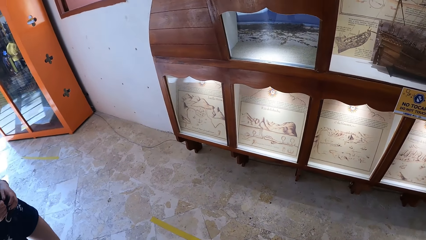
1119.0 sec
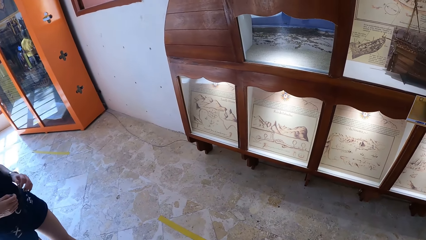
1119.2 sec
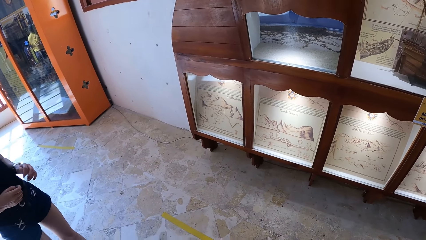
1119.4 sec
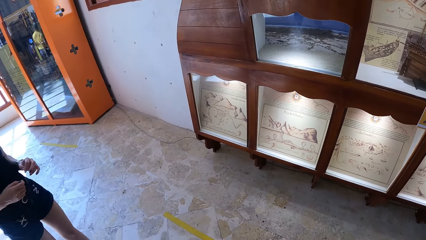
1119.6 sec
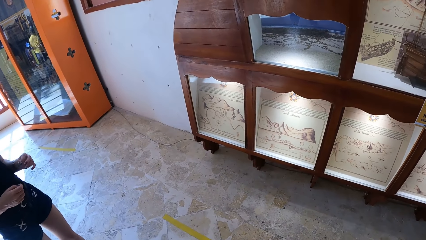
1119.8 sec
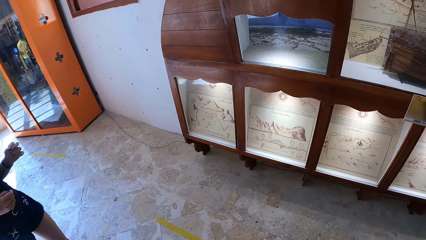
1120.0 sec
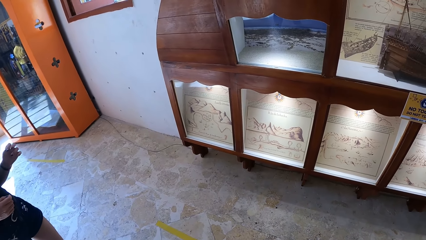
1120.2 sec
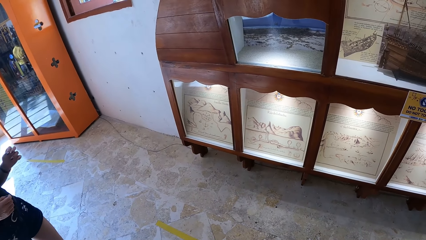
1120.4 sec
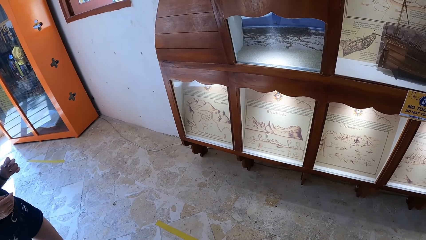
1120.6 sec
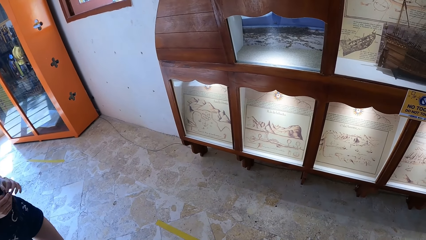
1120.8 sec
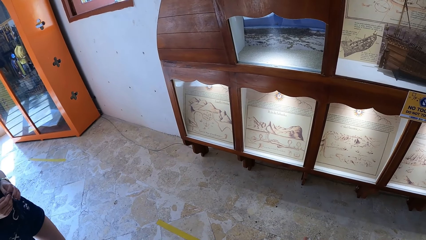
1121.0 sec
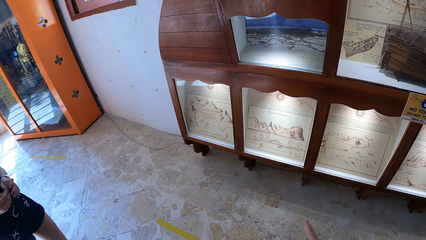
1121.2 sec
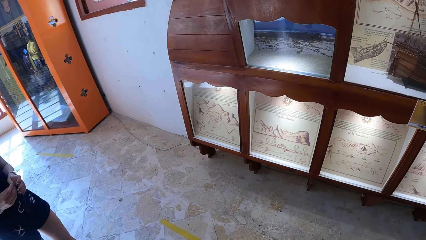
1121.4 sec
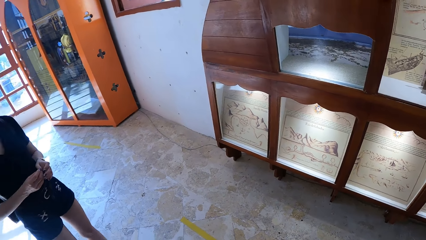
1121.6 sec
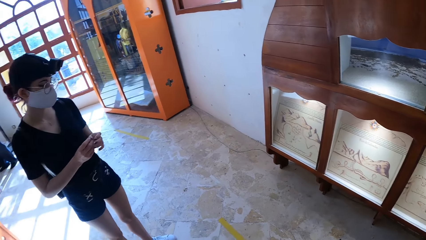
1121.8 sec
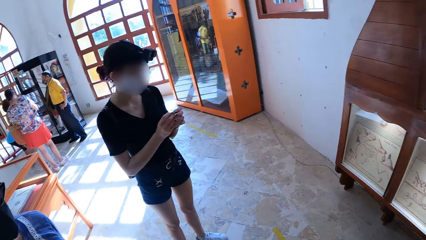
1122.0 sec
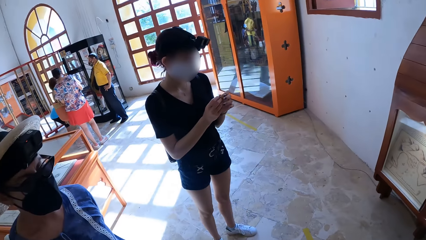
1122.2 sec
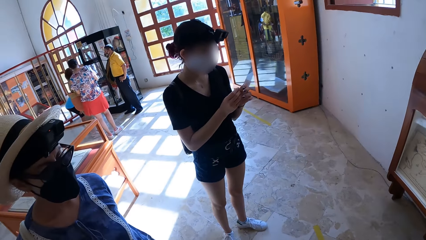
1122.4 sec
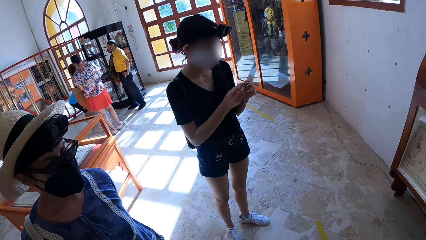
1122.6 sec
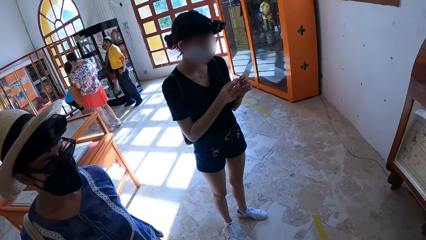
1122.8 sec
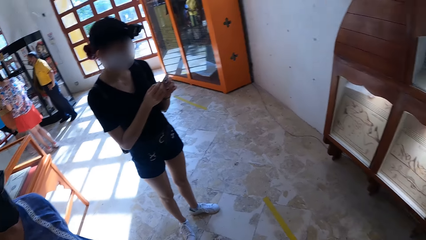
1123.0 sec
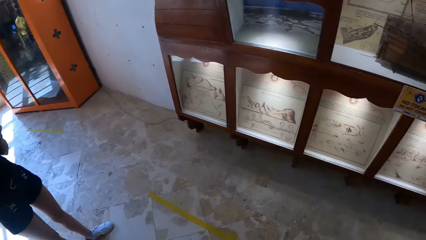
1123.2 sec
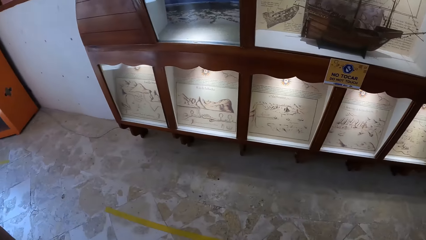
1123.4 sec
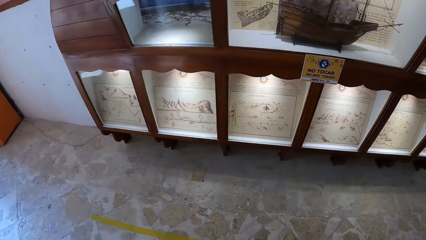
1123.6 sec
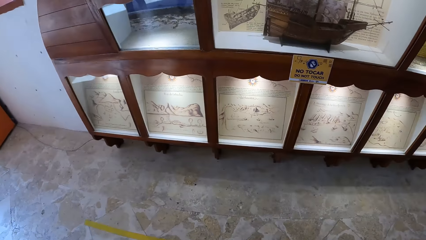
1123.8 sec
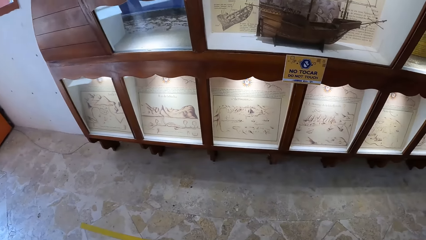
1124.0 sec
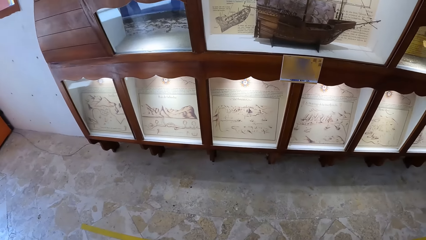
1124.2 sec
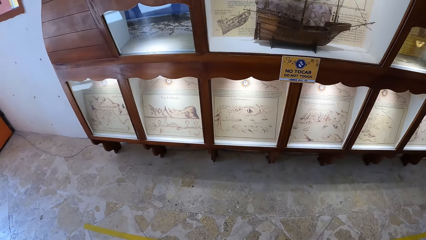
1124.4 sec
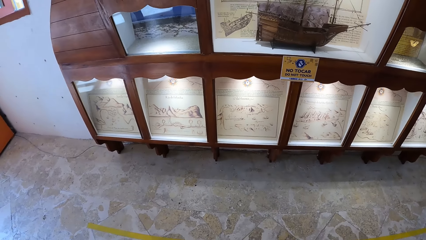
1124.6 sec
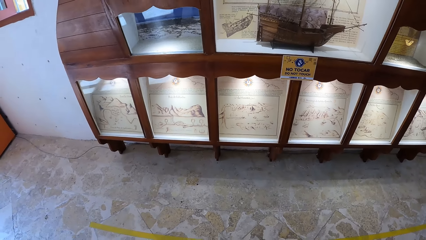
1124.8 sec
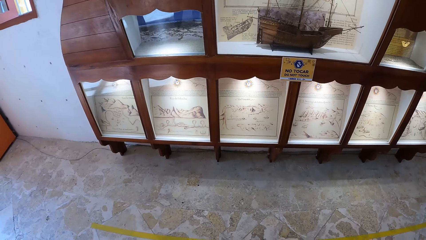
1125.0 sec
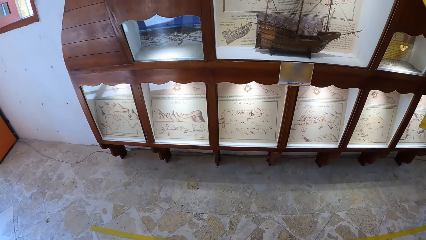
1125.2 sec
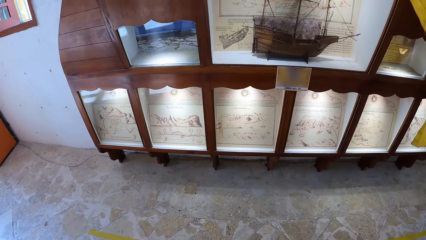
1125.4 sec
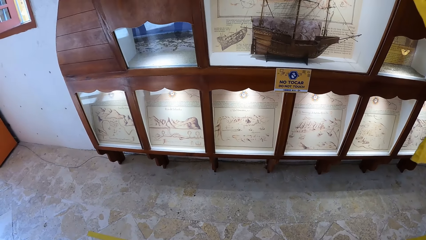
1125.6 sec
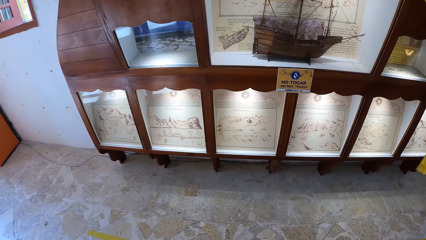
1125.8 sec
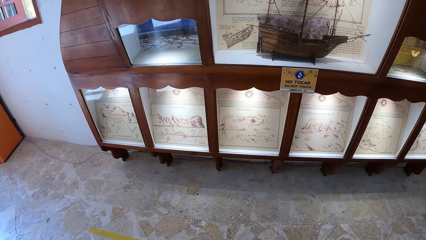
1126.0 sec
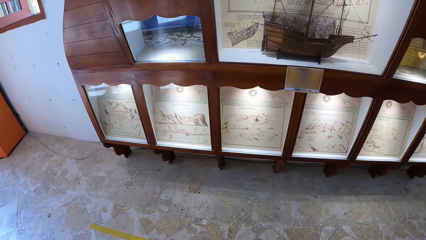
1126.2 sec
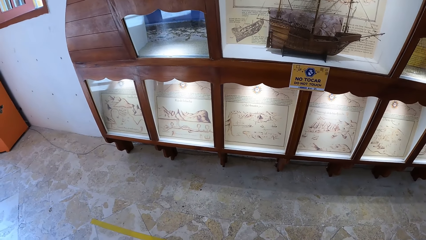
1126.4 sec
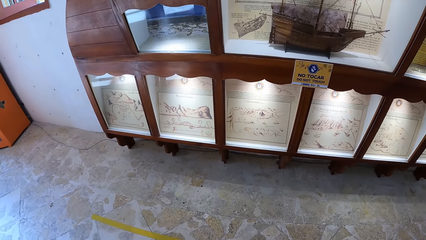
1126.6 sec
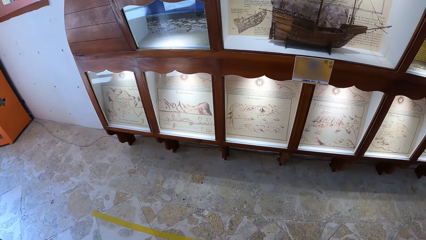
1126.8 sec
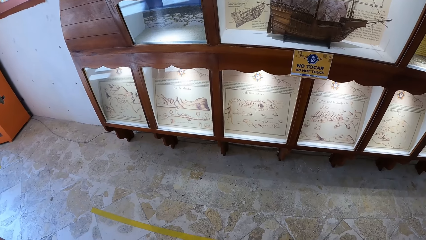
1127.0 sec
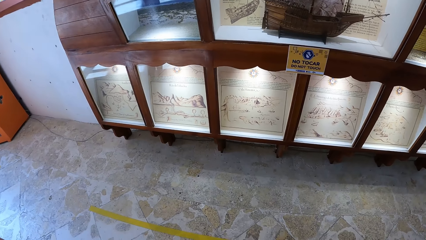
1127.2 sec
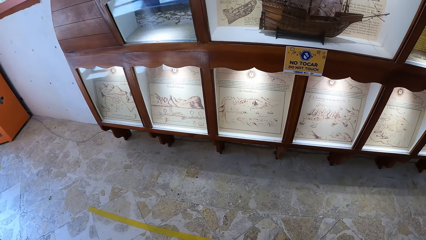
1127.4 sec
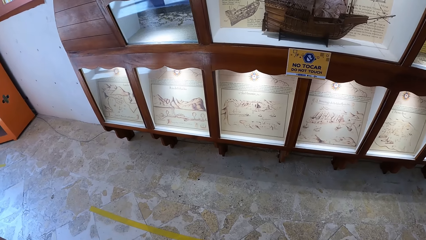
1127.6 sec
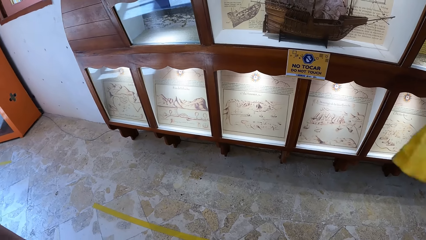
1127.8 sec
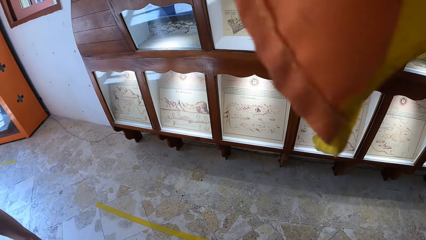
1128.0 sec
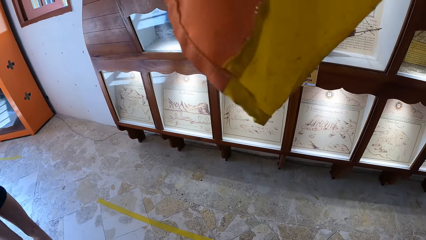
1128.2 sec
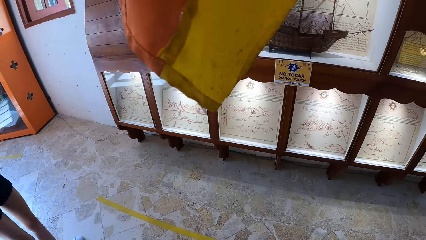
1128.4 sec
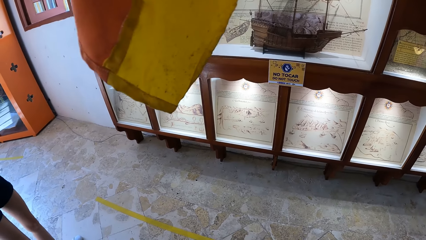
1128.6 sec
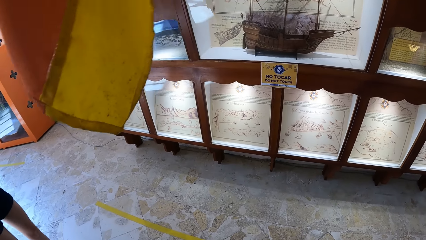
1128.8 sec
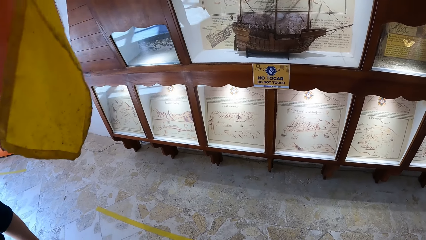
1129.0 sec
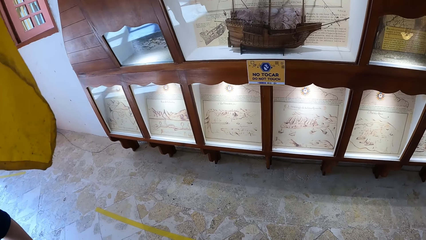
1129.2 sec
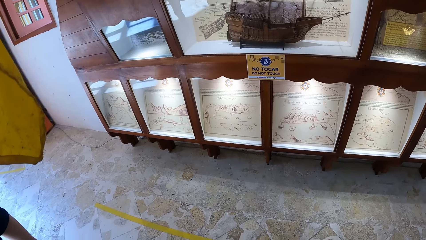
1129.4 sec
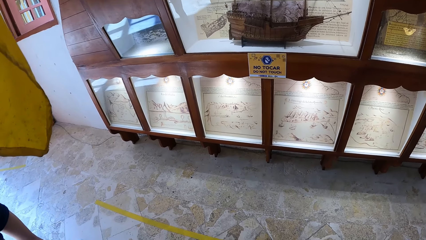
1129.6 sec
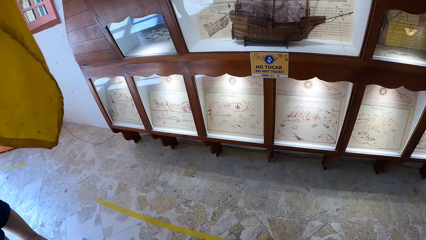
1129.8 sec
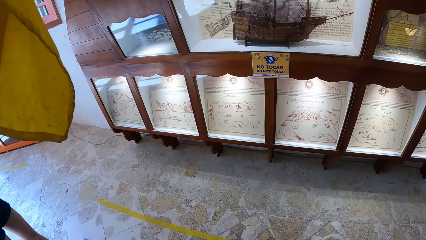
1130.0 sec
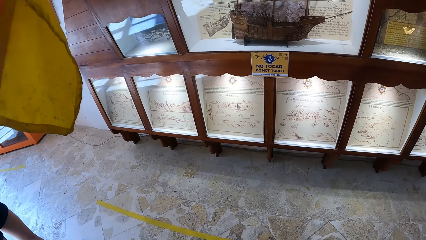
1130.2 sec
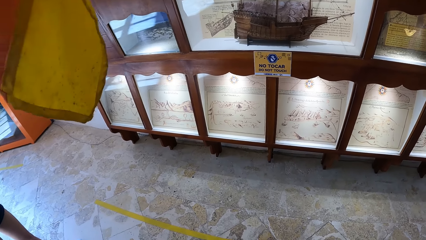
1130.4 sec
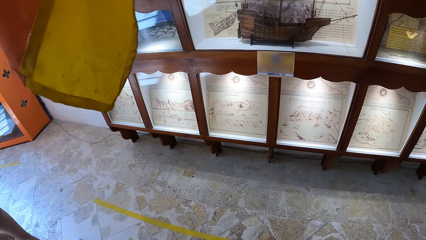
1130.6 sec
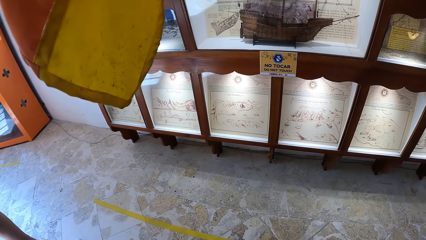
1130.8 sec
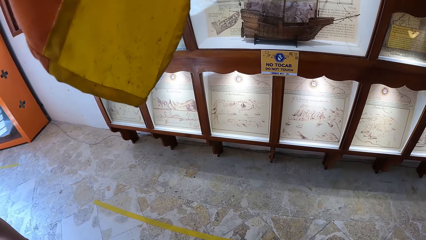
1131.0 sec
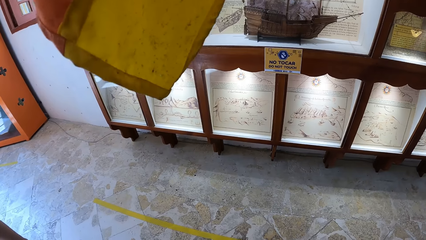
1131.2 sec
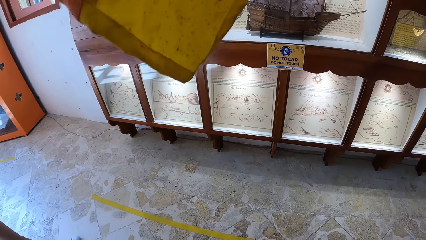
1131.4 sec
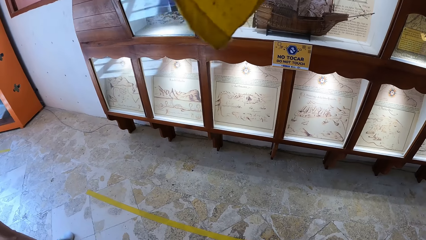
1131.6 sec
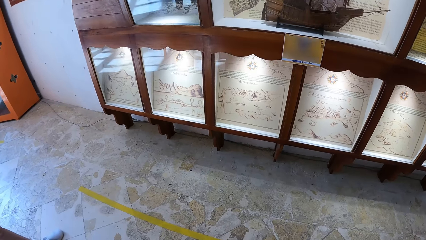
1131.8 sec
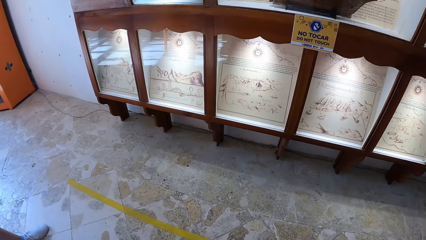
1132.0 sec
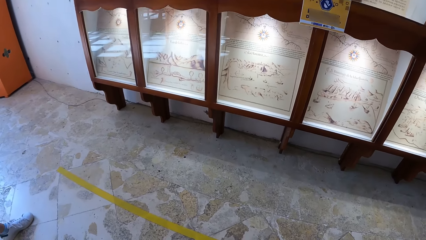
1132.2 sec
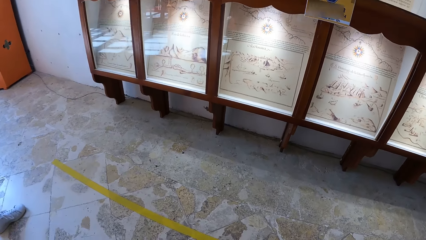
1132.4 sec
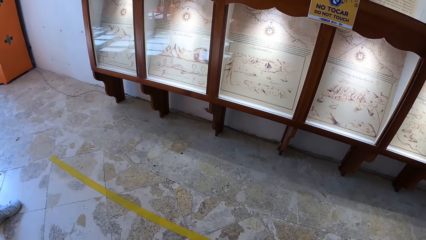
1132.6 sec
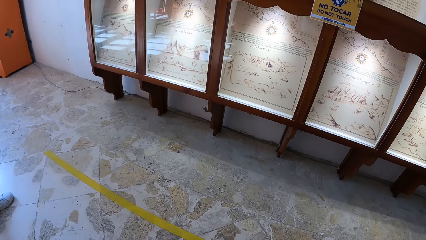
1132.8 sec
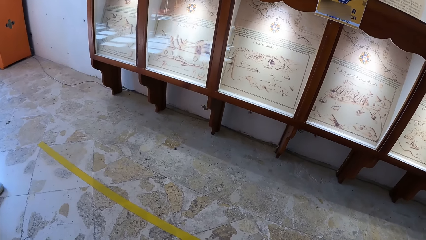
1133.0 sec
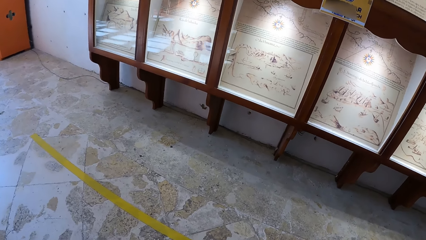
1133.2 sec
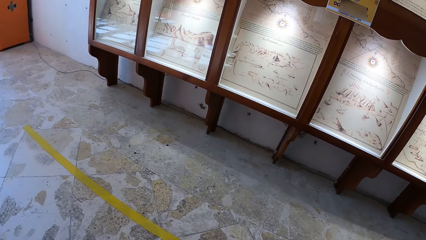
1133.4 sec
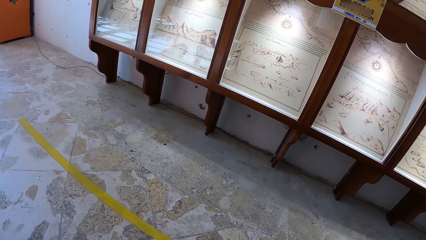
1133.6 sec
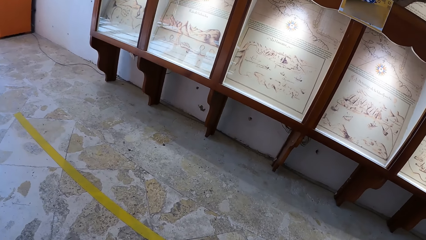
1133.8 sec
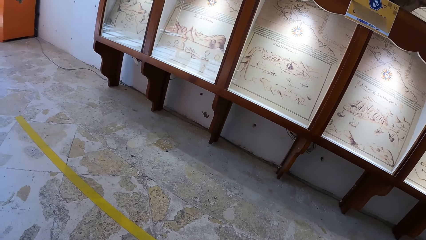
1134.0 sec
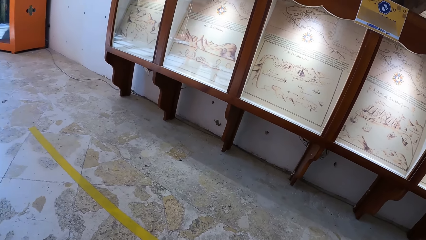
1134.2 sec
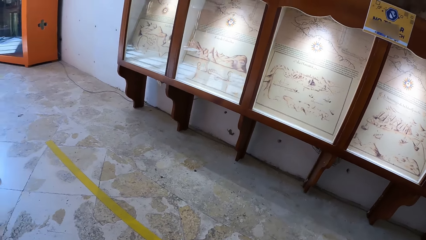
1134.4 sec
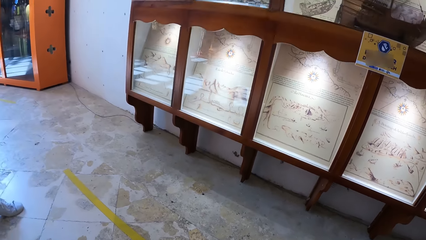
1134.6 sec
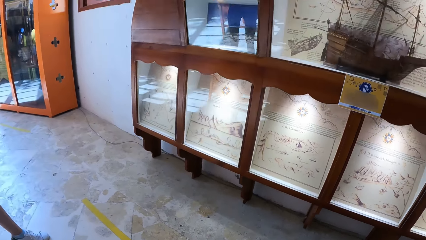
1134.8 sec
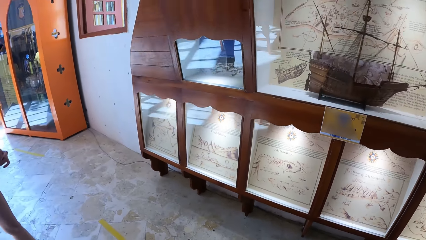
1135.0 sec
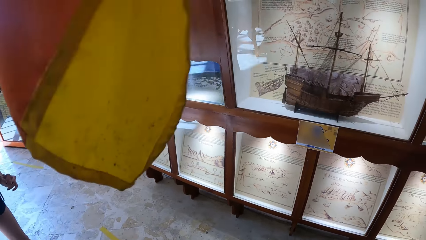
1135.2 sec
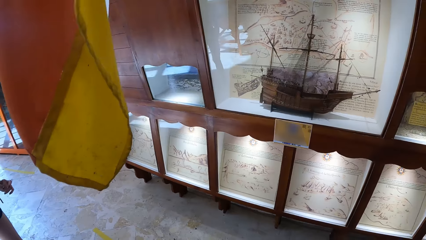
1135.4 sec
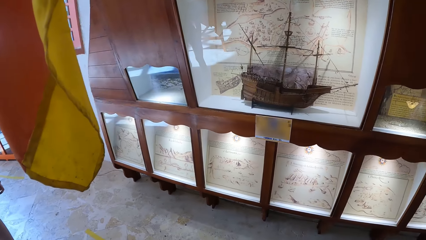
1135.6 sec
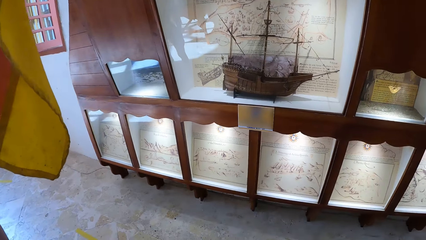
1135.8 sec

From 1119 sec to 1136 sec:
The camera wearer converses with a woman and another woman. The first woman touches her left hand with her right hand. The camera wearer looks at the document in the exhibition glass.
